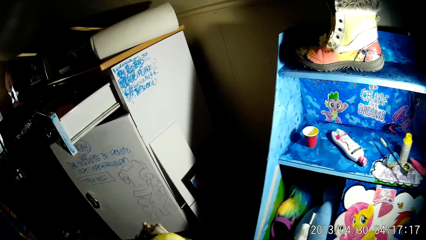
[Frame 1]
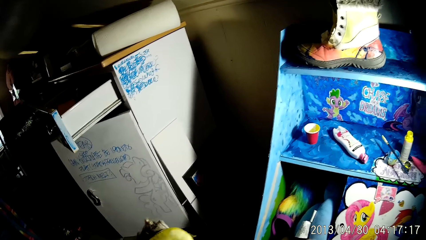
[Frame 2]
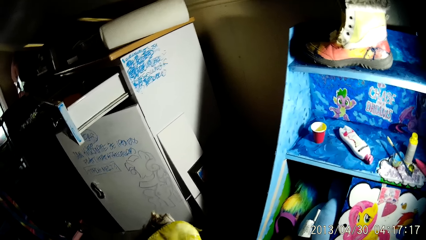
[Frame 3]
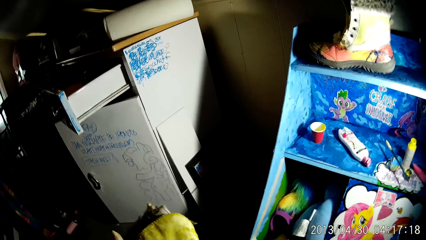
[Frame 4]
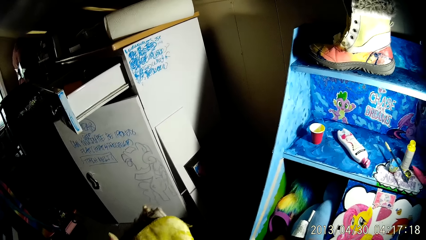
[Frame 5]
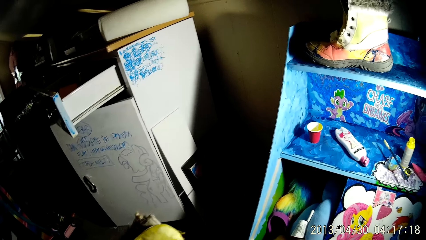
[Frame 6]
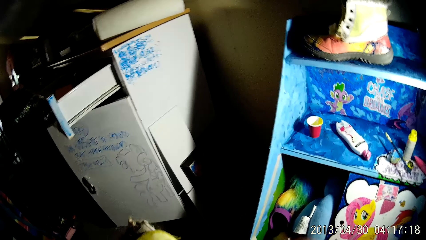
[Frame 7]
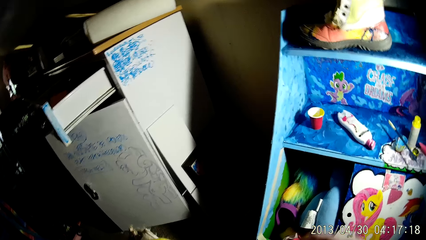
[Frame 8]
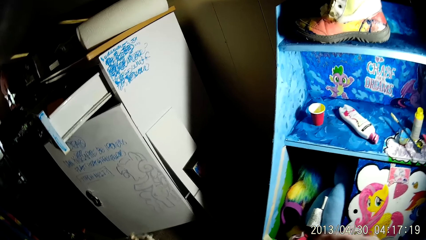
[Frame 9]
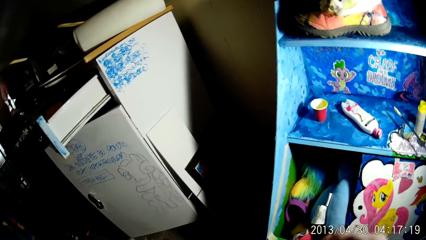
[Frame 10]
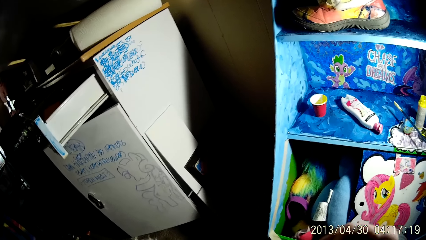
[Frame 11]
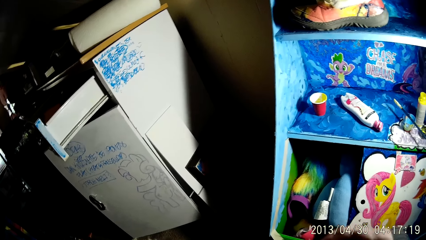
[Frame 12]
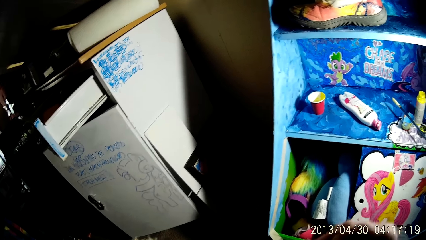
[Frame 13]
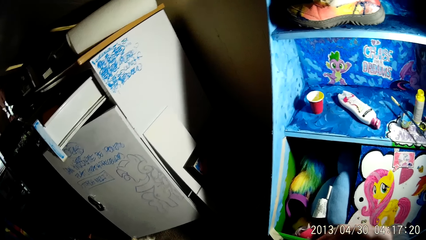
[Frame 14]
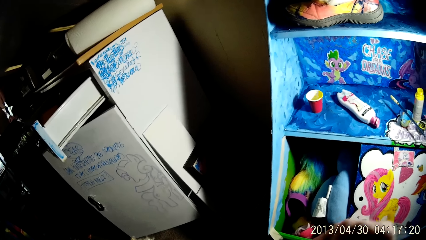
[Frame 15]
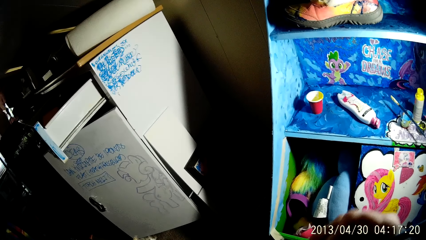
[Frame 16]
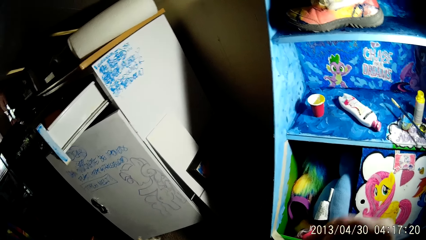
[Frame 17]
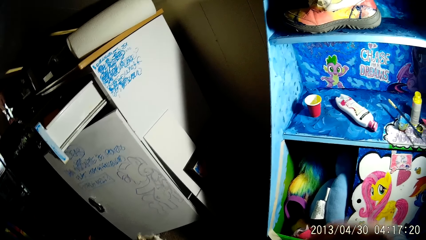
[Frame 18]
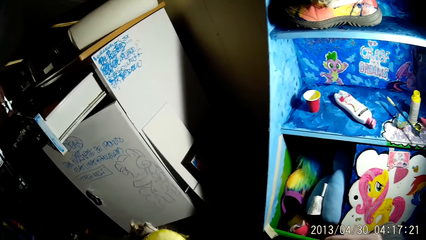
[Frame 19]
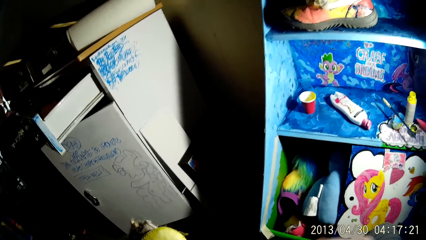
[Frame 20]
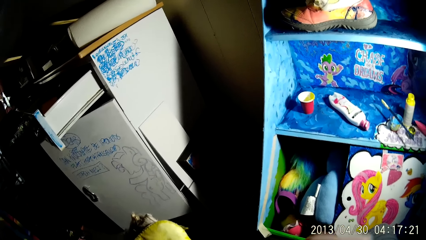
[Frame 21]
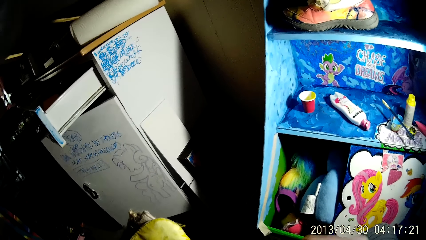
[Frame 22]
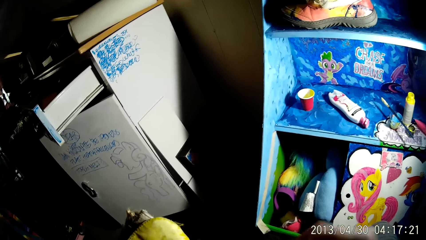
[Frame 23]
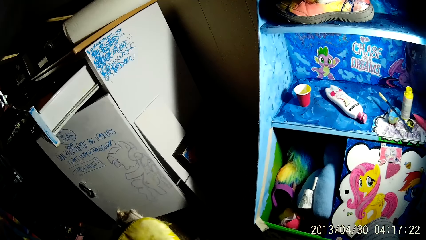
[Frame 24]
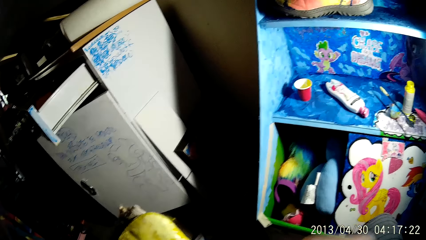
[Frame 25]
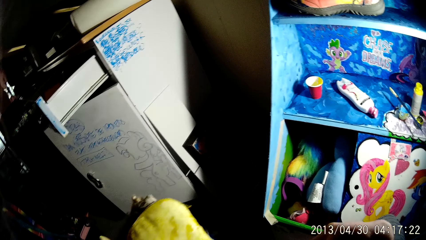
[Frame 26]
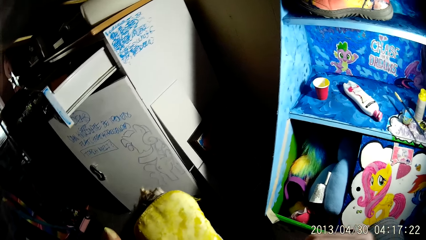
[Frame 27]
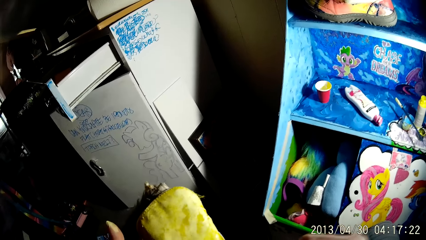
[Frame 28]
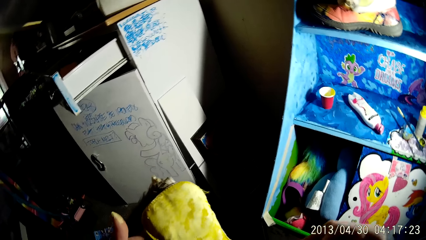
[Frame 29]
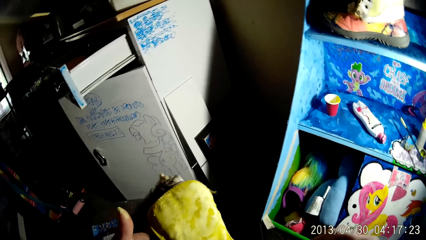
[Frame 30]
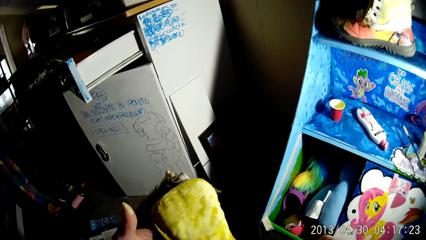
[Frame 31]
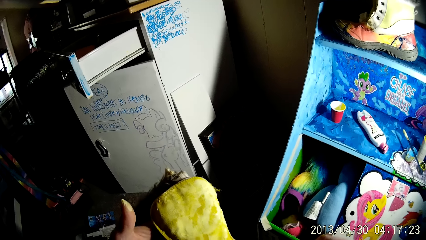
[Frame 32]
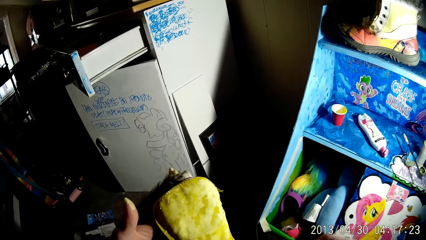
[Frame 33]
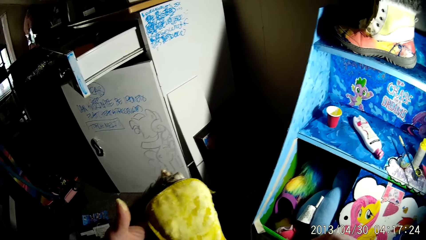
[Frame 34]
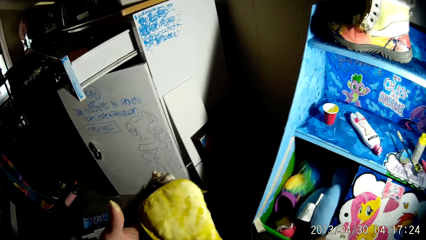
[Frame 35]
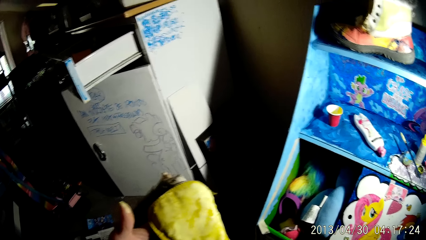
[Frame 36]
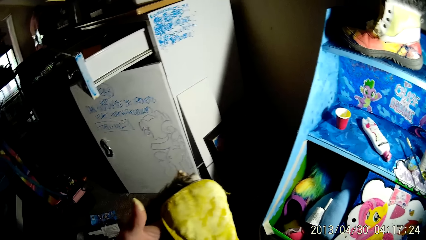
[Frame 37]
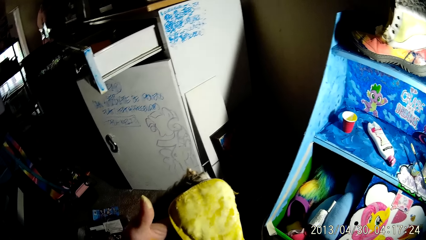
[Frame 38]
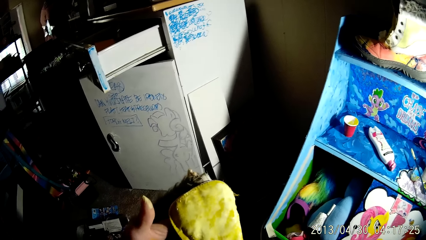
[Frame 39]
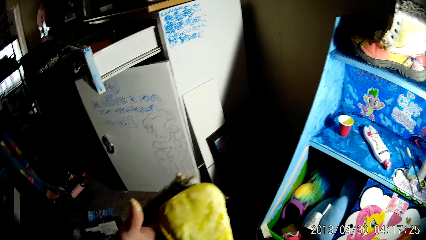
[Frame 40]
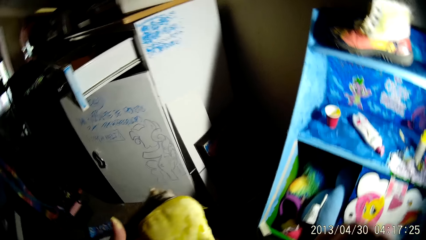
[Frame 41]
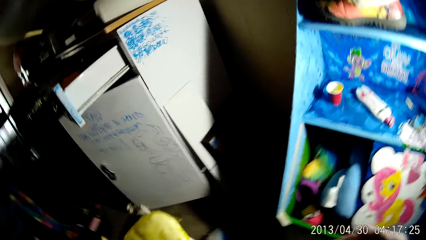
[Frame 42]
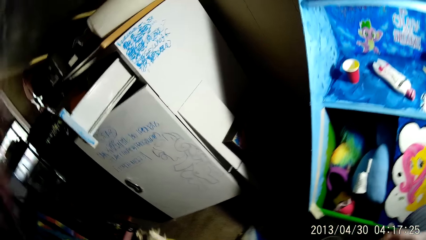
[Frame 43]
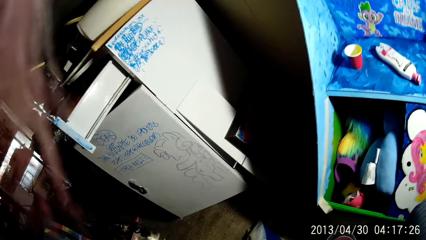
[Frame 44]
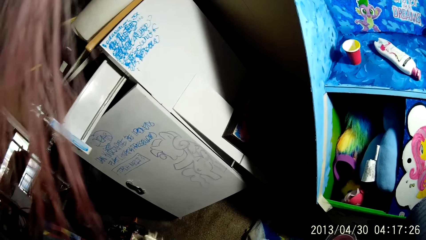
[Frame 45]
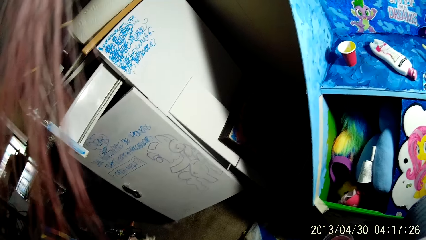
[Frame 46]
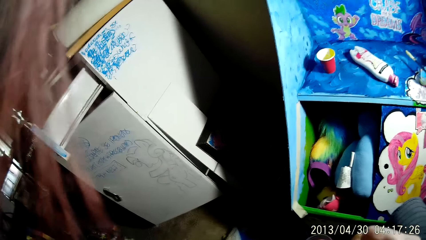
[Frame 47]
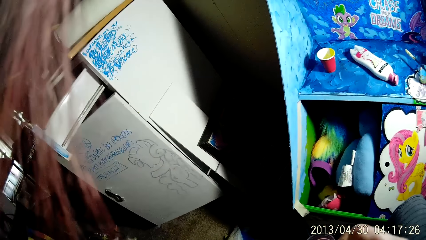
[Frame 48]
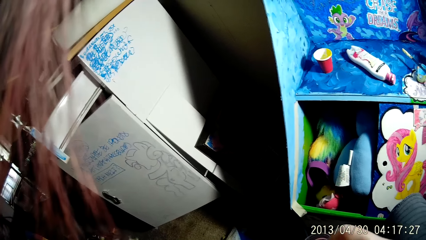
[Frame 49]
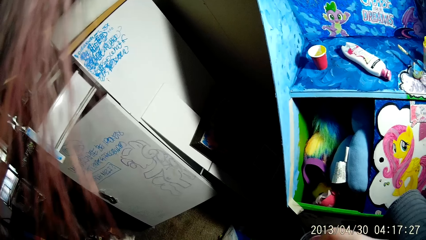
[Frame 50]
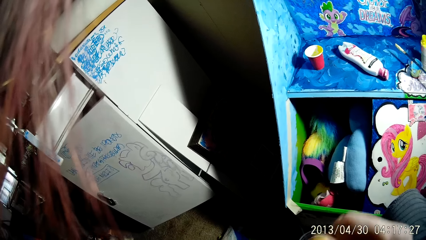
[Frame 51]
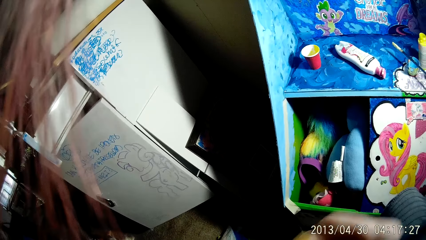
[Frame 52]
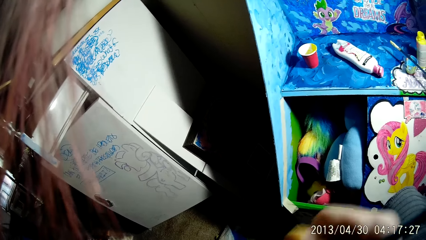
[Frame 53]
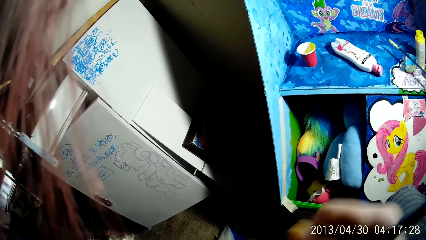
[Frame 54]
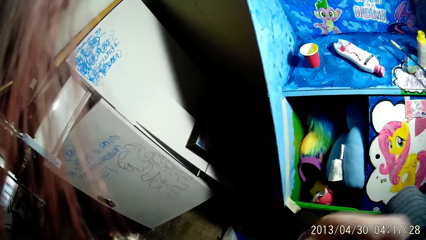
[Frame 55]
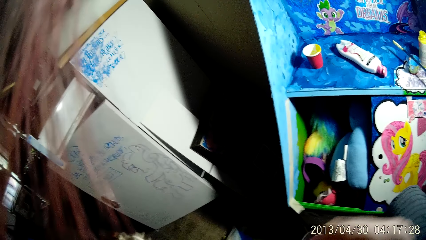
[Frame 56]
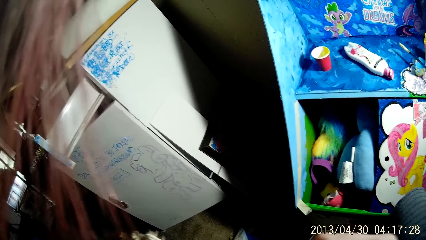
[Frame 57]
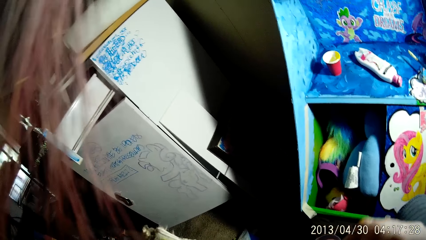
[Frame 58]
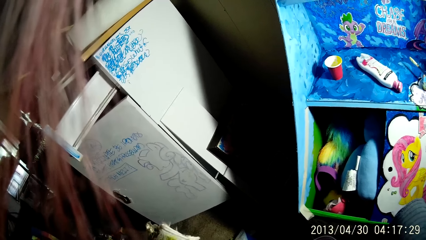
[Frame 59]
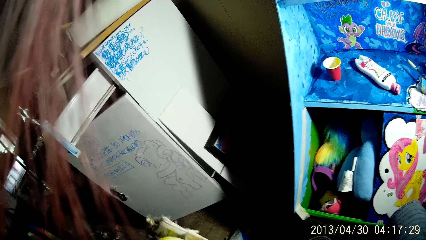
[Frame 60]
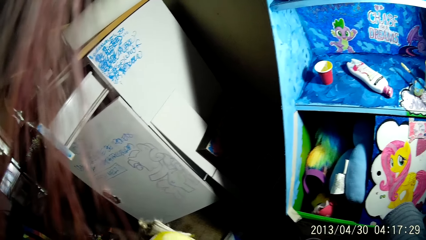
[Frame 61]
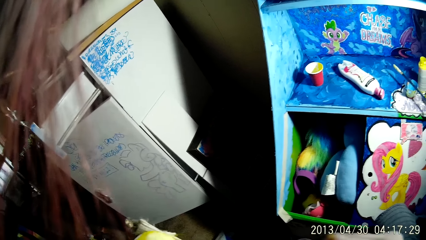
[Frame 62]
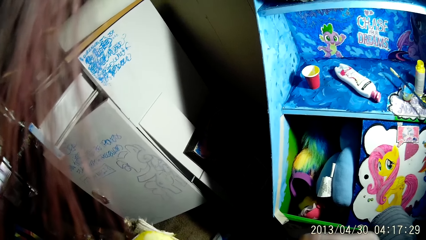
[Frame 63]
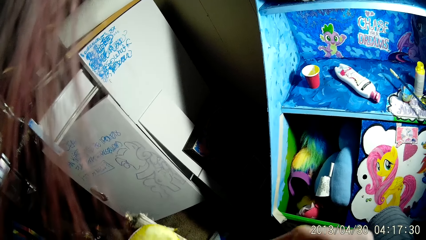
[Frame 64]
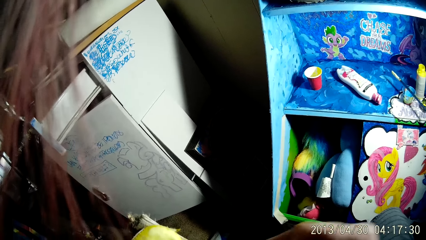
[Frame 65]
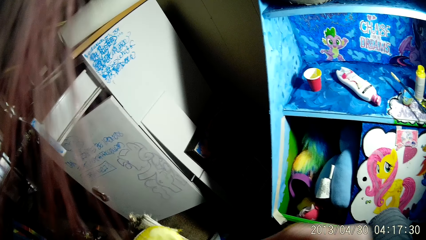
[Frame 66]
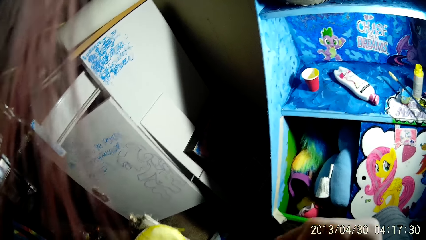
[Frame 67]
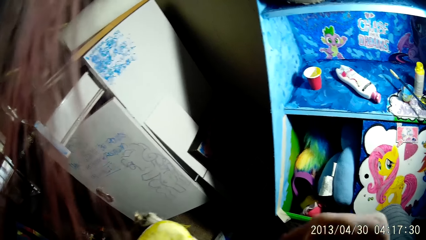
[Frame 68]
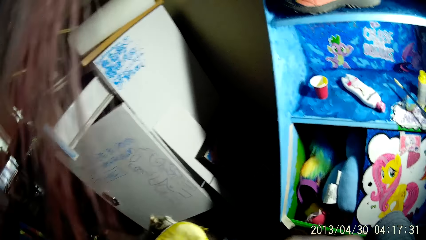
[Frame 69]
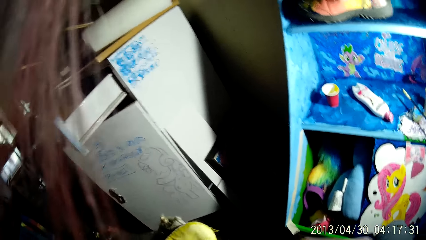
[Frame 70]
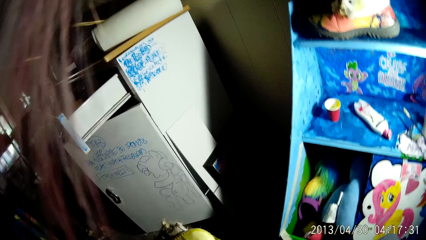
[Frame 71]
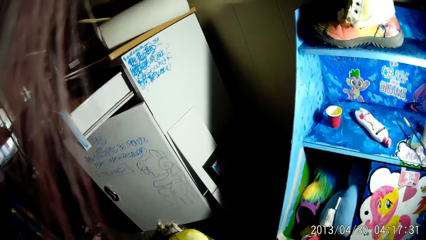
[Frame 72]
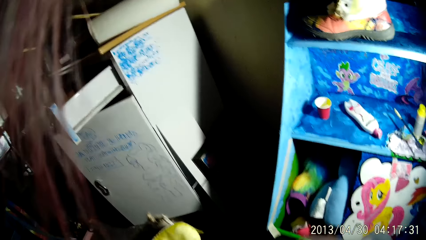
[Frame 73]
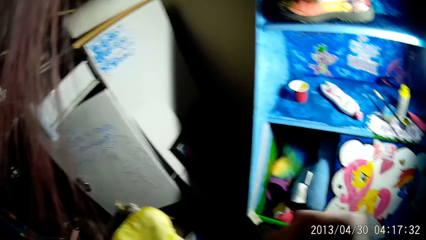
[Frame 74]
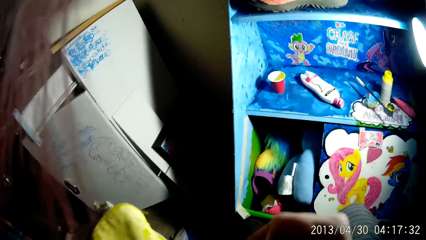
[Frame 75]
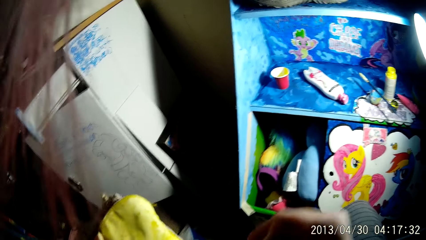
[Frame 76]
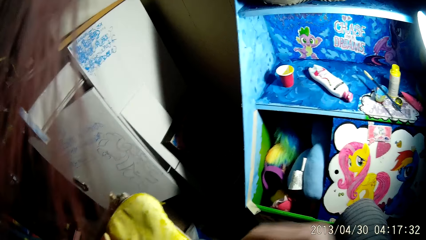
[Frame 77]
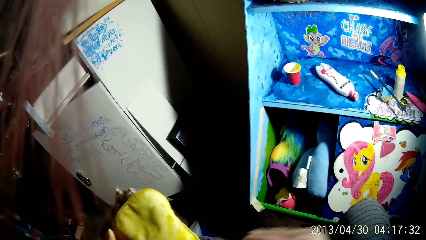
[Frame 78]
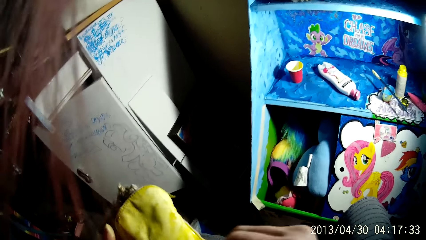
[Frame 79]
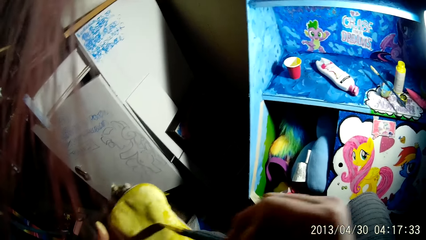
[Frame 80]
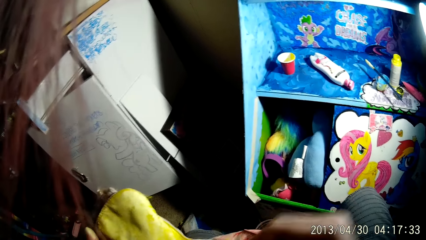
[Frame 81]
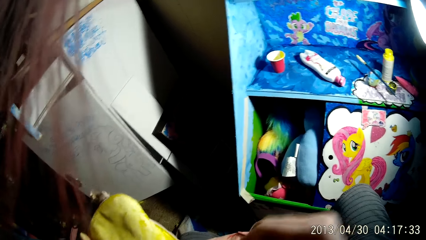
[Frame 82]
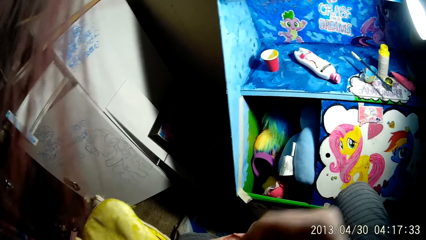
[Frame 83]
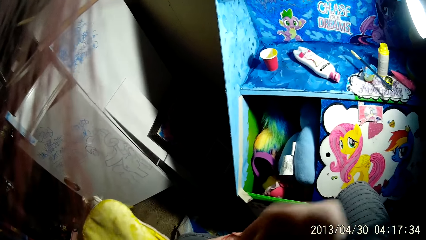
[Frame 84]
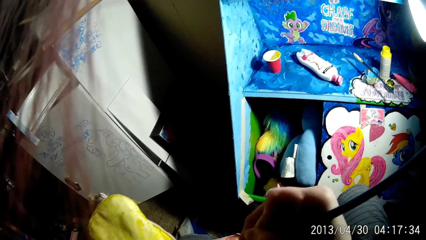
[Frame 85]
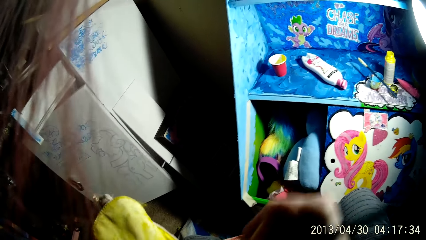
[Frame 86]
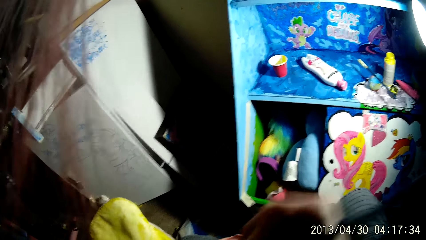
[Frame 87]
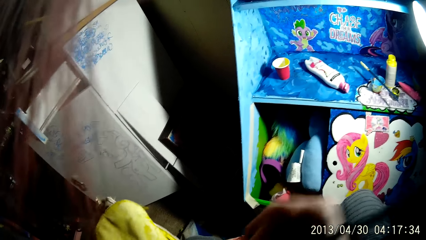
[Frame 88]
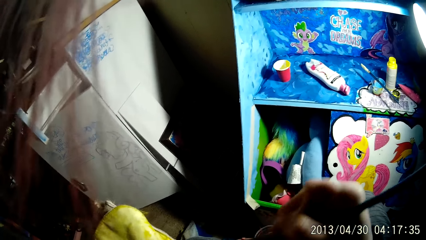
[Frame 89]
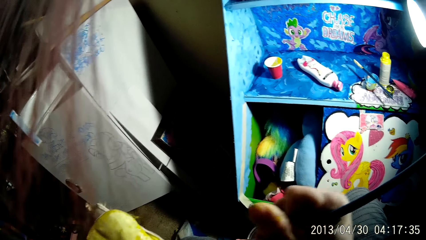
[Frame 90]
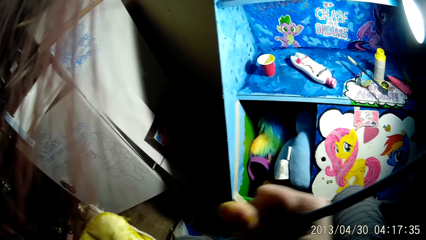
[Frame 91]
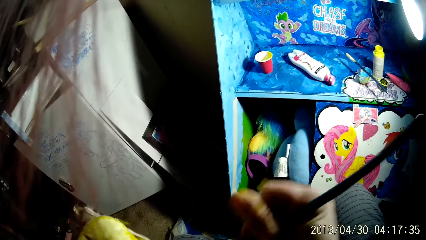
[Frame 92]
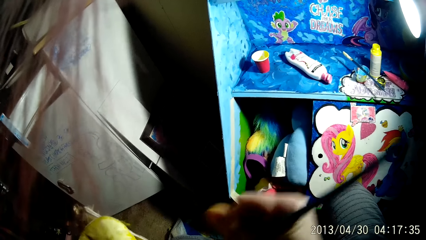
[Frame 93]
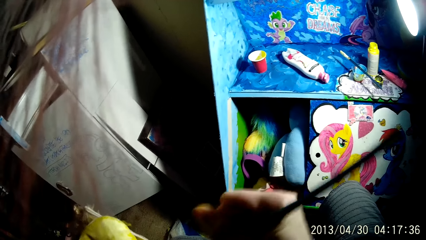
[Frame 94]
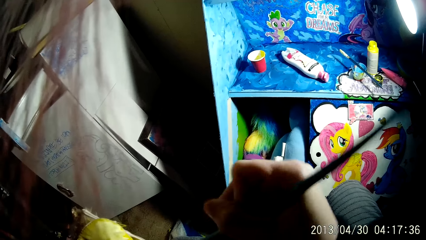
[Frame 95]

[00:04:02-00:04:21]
The camera wearer paints the boot with the brush in his right hand. He paints the boot with the brush again.
